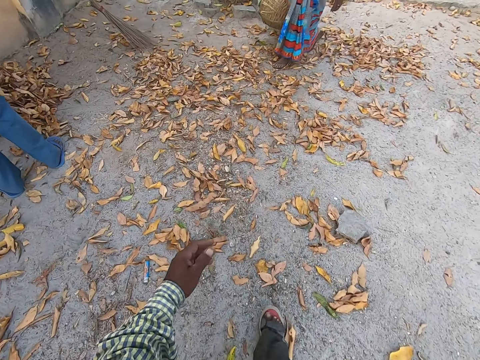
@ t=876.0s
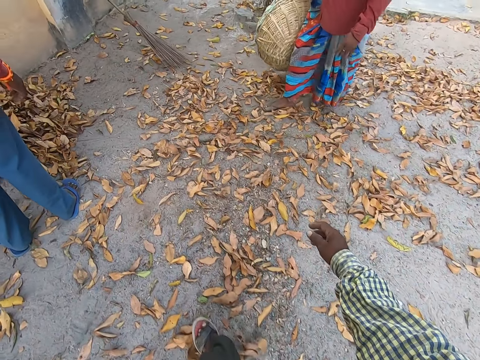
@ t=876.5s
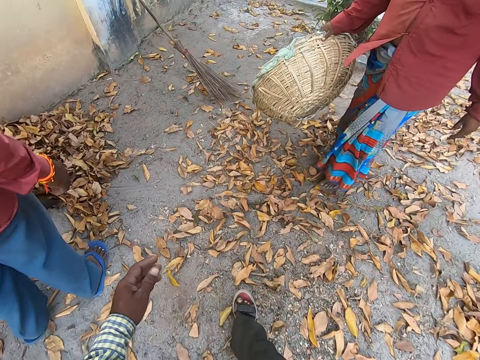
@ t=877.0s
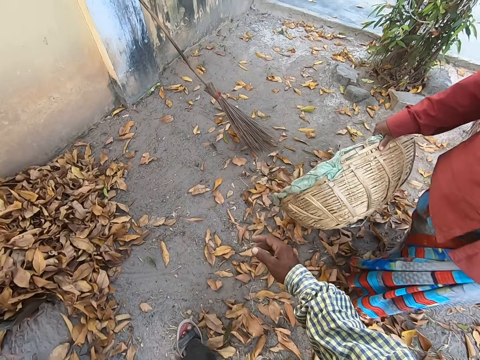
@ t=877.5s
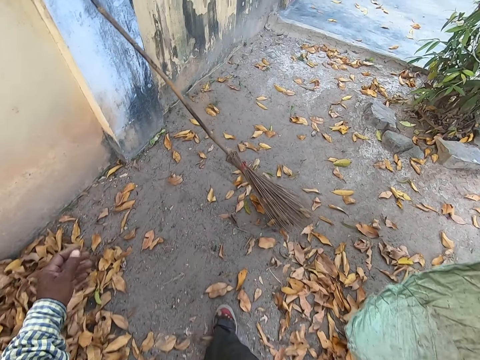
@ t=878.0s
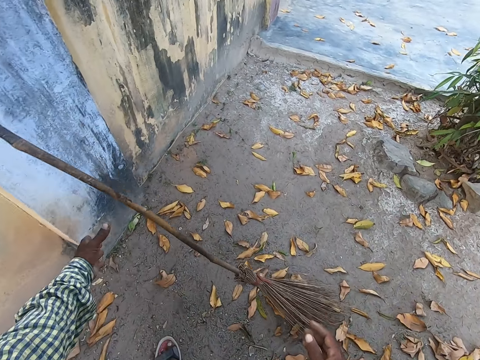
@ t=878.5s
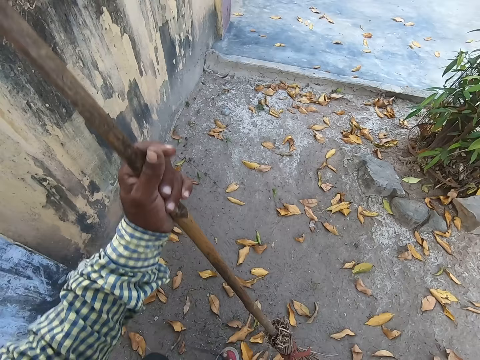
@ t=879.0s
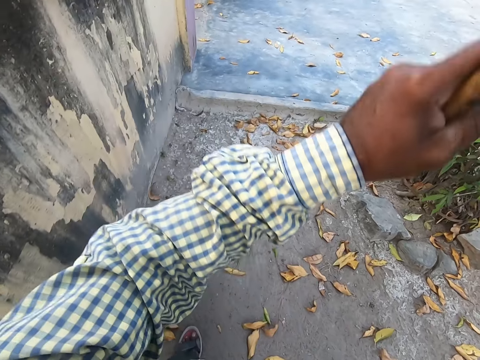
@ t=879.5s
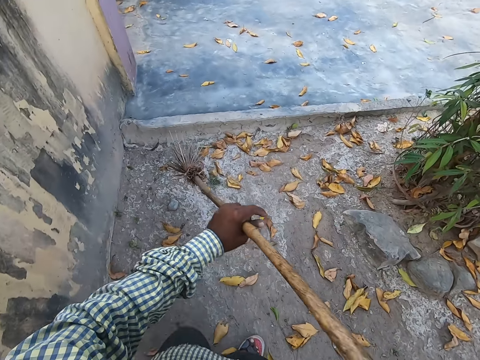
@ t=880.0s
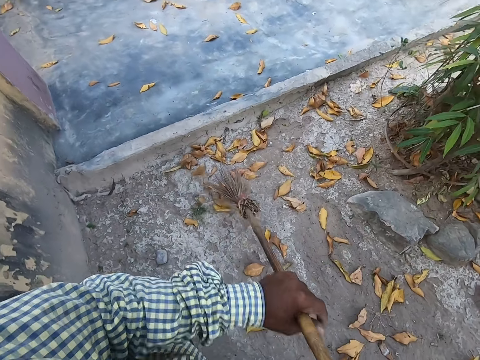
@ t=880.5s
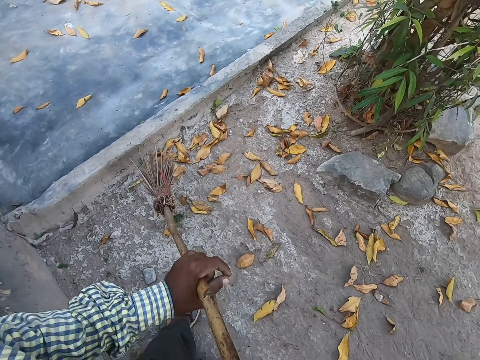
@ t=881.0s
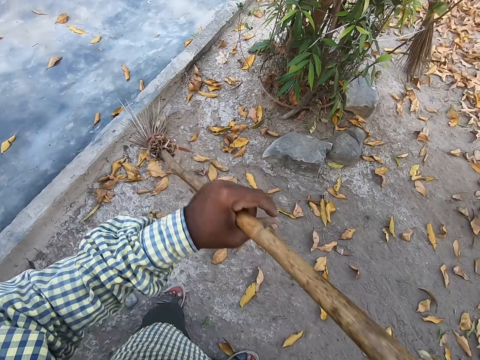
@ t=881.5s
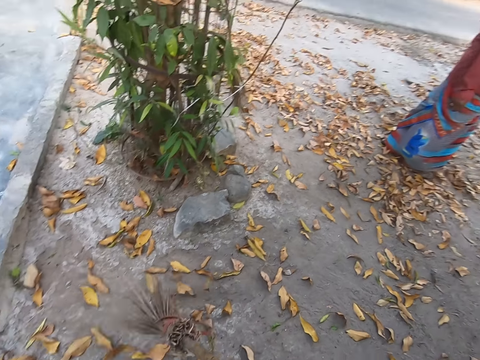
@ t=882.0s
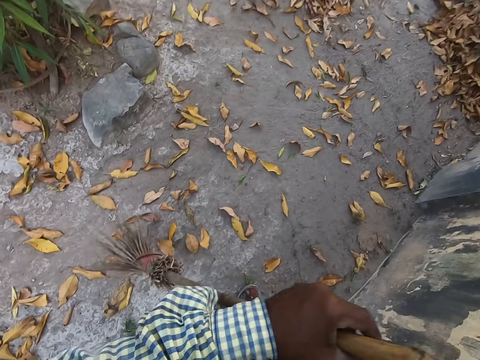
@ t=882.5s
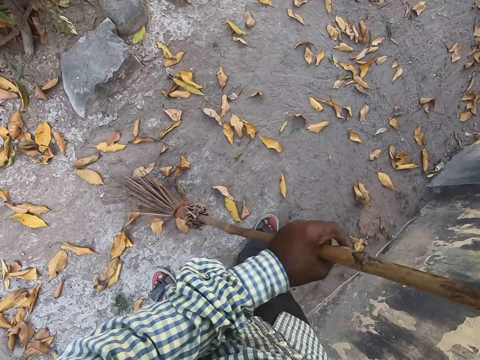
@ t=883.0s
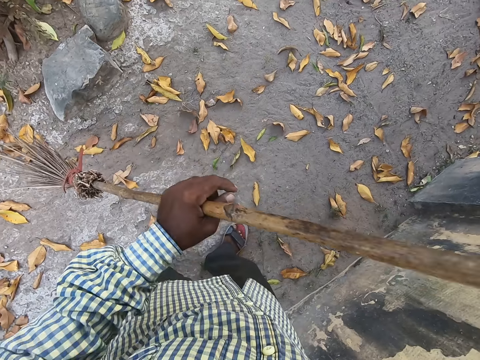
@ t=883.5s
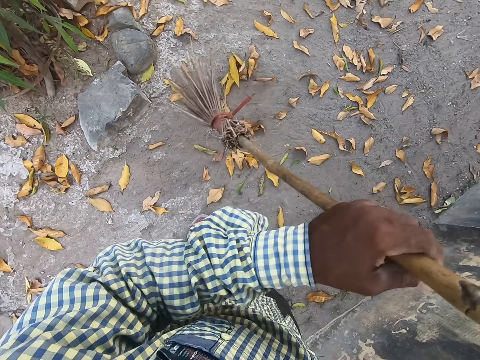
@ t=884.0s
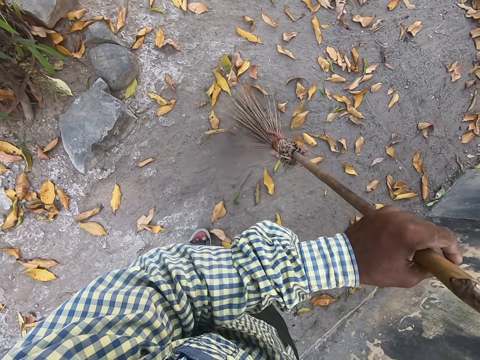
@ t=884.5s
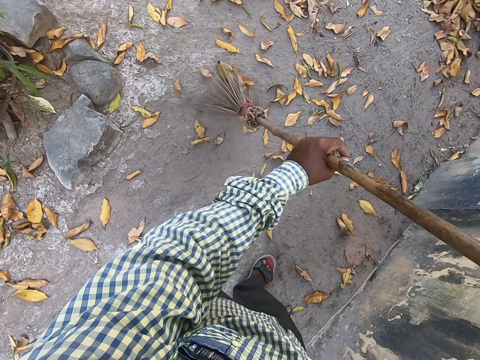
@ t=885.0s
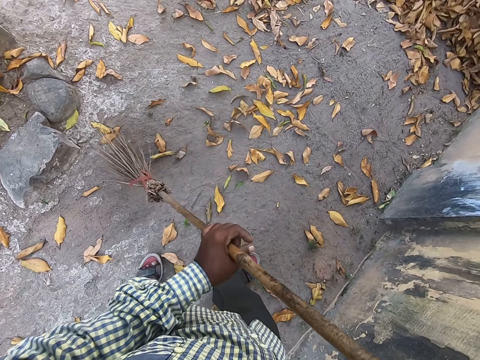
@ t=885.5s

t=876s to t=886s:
The camera wearer picks up a broom from a wall with his left hand. He holds the broom with both hands. He sweeps dried leaves on the ground with the broom in both hands.

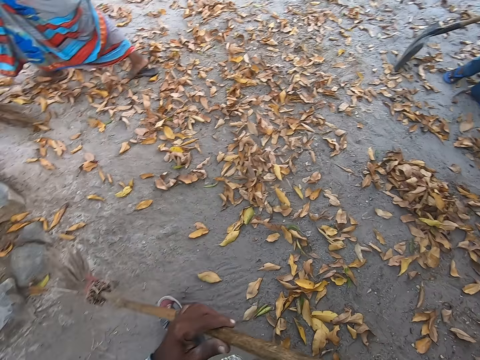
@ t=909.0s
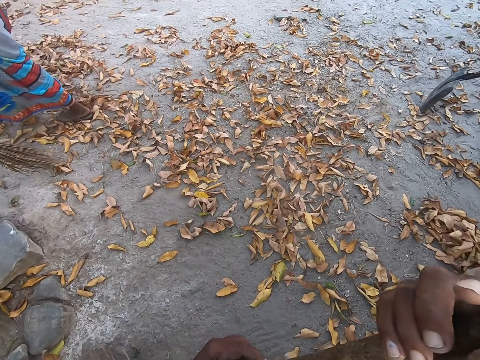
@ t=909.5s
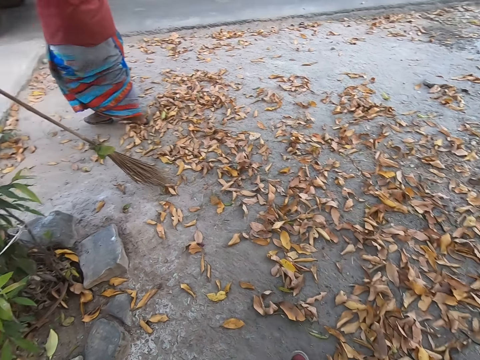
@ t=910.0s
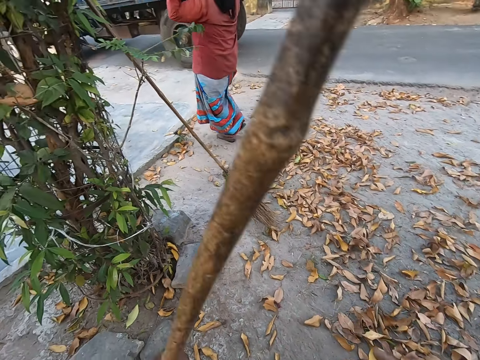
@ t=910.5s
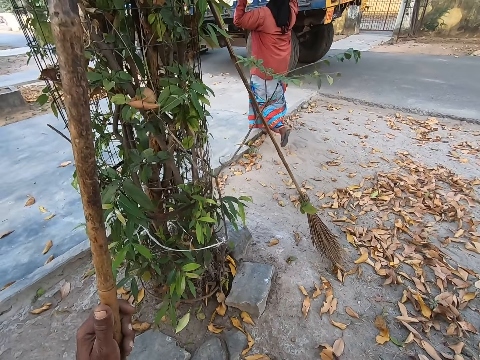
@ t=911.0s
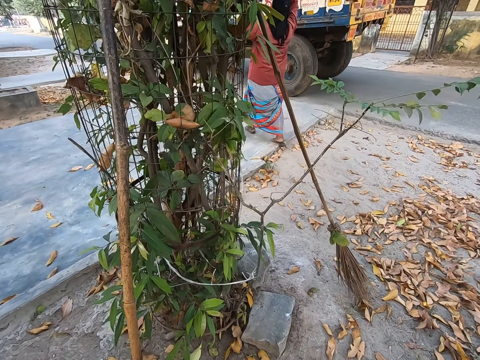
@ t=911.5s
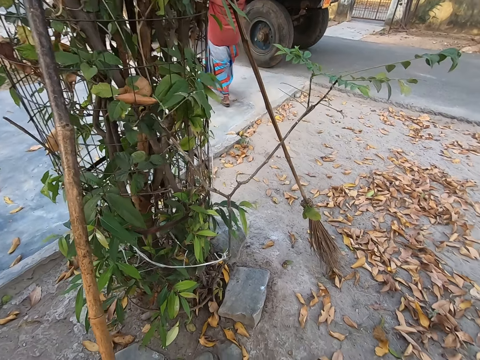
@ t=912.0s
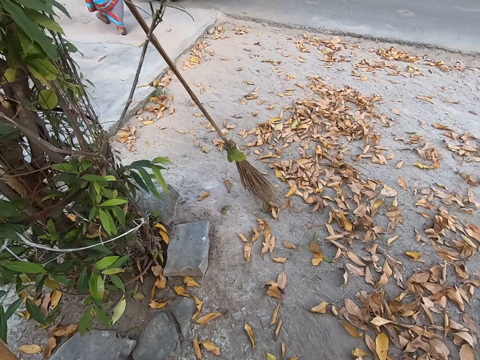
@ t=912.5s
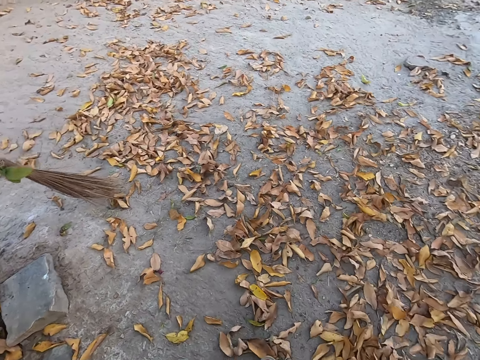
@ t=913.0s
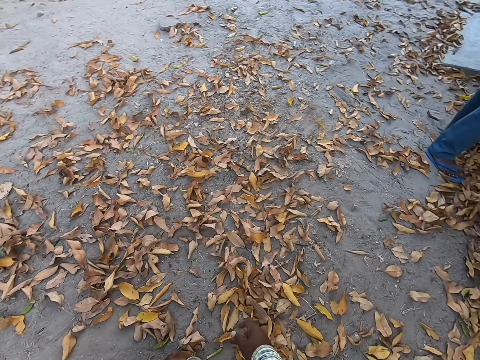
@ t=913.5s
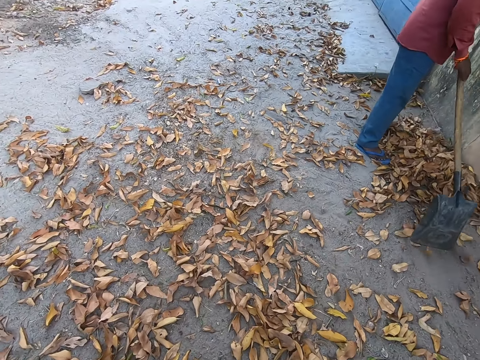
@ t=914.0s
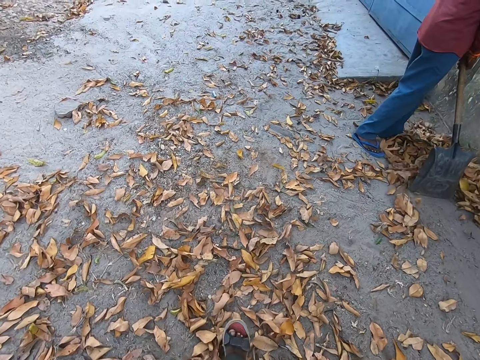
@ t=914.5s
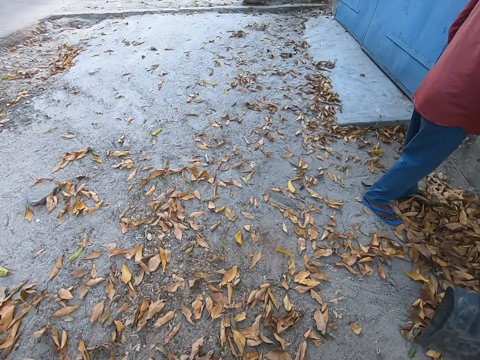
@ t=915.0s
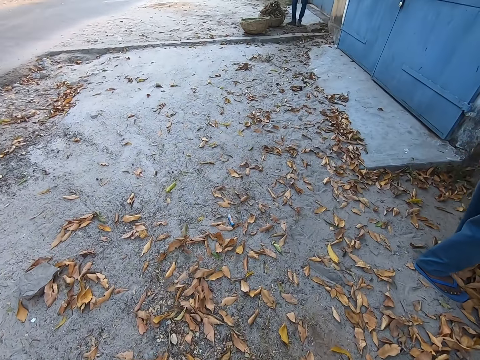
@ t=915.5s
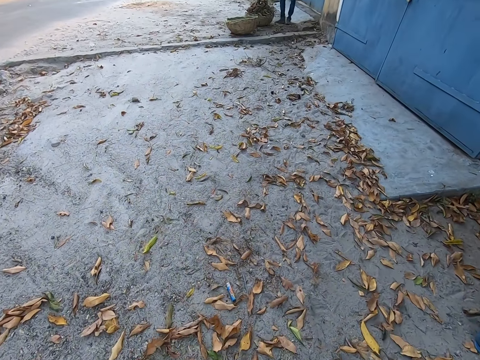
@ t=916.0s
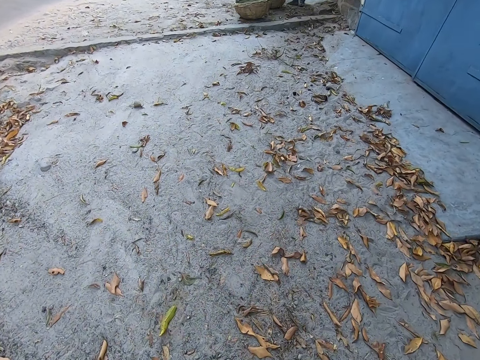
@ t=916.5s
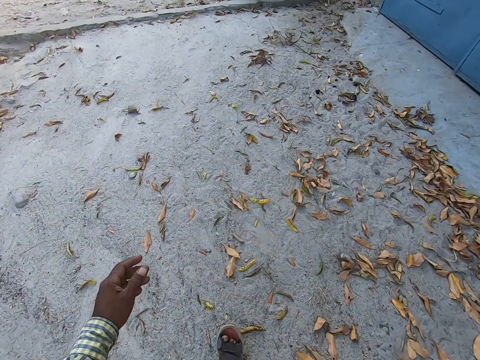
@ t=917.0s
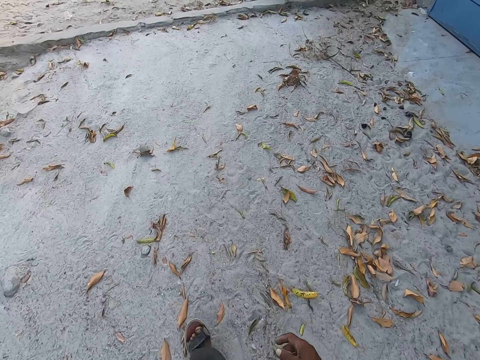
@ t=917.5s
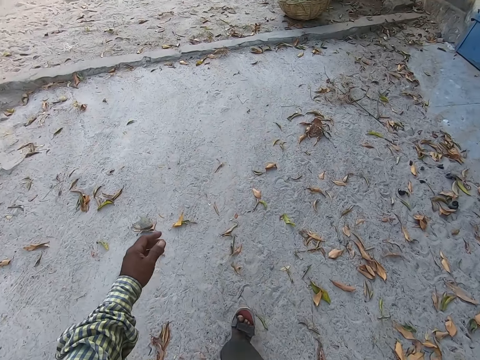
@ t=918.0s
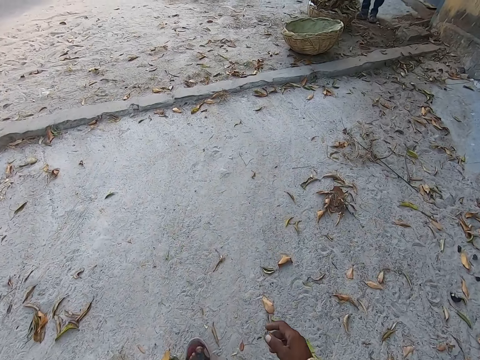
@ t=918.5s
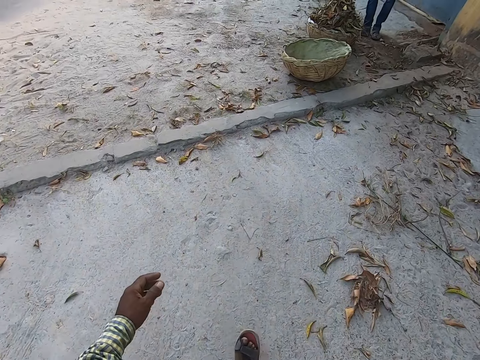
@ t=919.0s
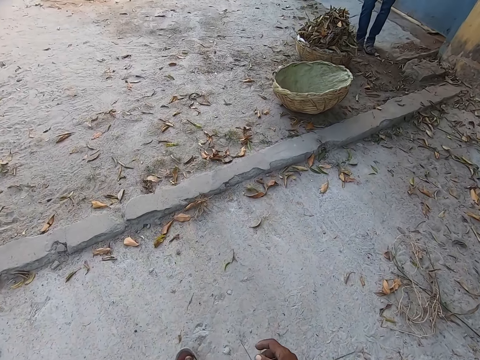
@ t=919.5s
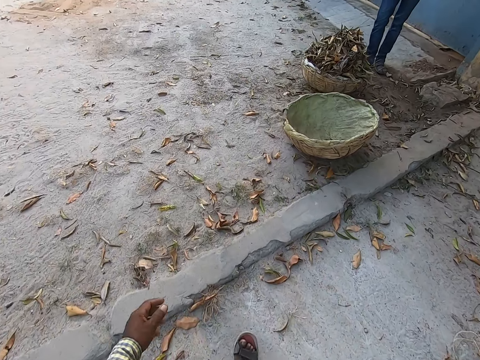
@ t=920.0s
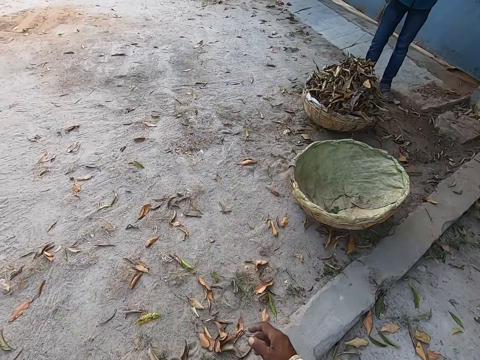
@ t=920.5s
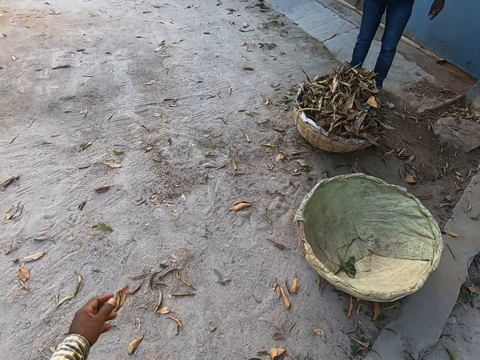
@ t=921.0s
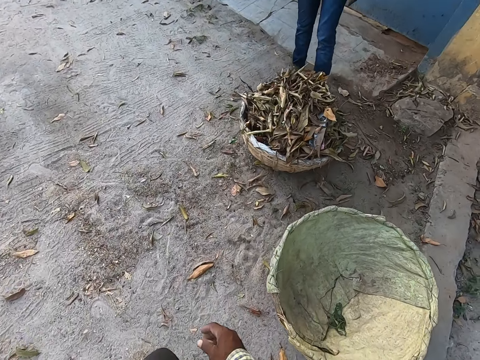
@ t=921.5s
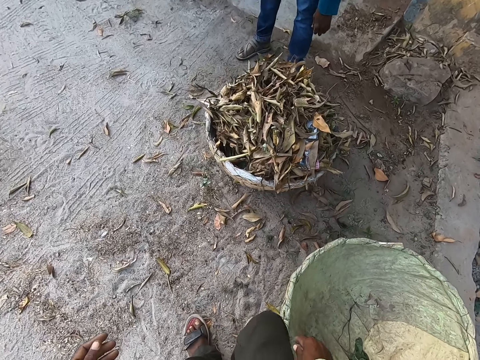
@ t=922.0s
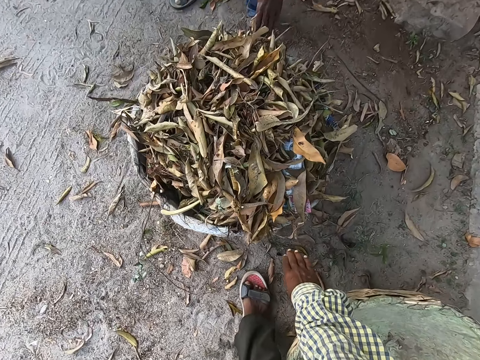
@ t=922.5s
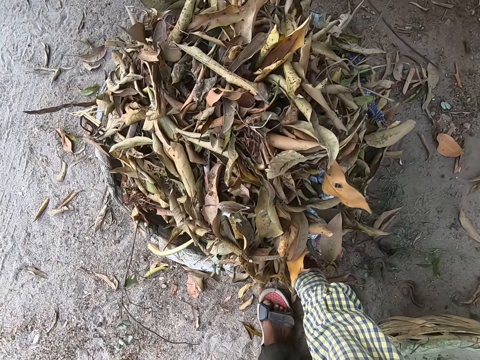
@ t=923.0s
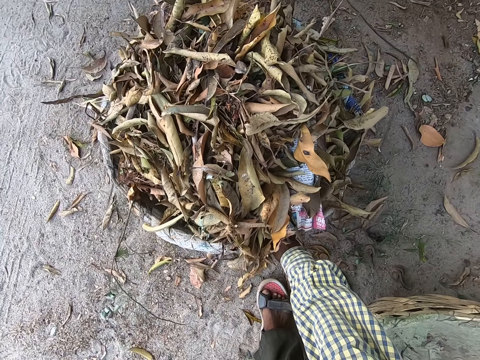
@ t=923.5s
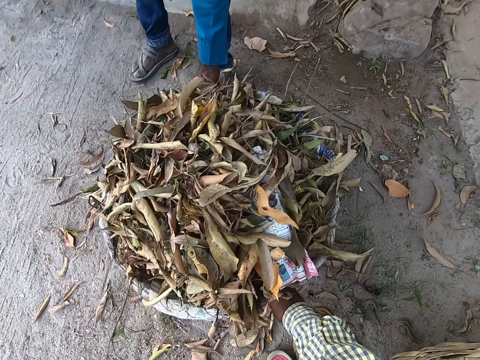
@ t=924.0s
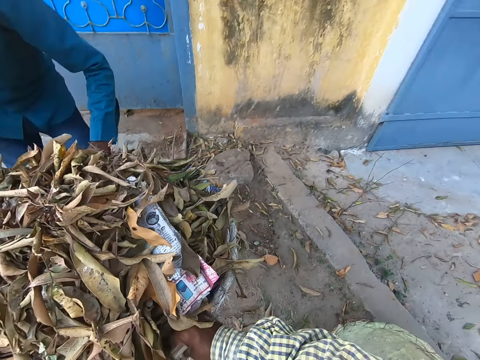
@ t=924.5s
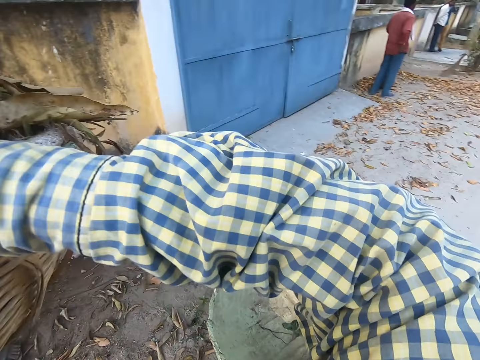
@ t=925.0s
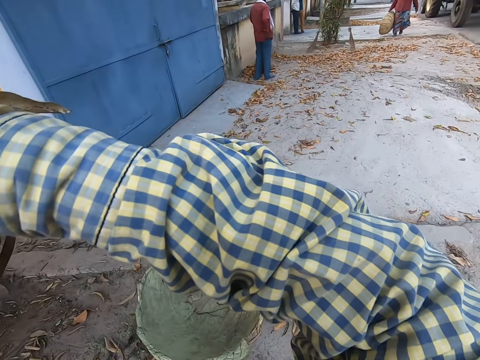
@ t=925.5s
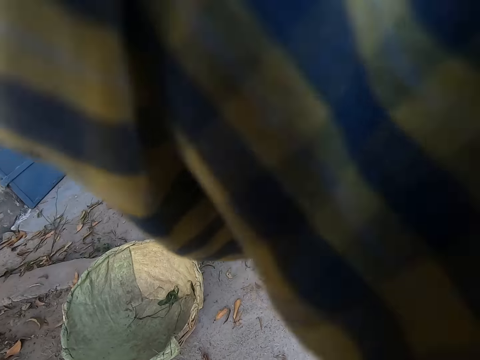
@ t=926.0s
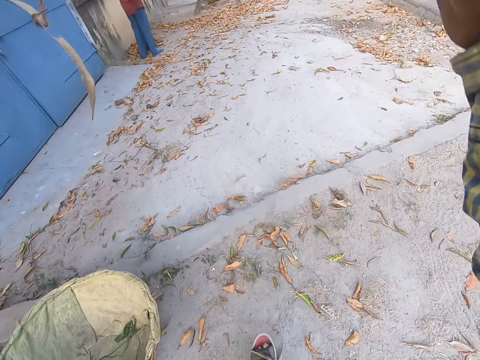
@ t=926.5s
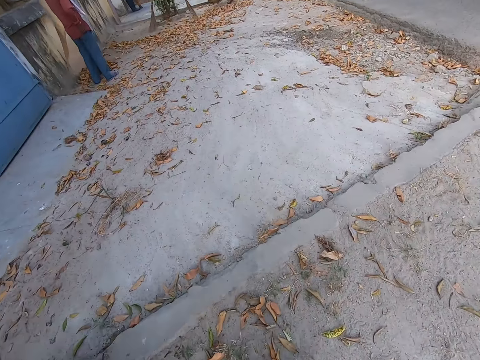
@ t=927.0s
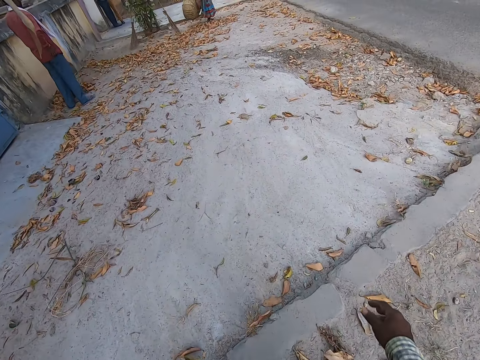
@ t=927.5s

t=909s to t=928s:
The camera wearer places the broom against a cage around a tree with his left hand. The man gathers dried leaves on the ground with the shovel in both hands. The camera wearer walks at the road. Another man picks the basket from the ground with his left hand. The camera wearer picks the basket of leaves from the ground with his right hand. He holds the basket in his left hand.
